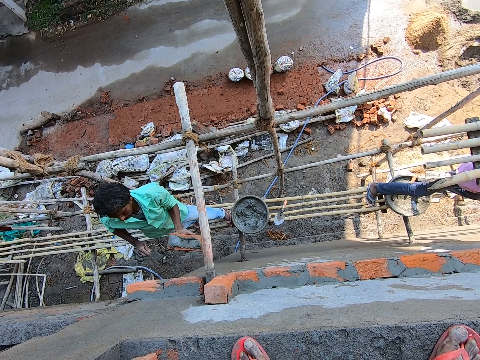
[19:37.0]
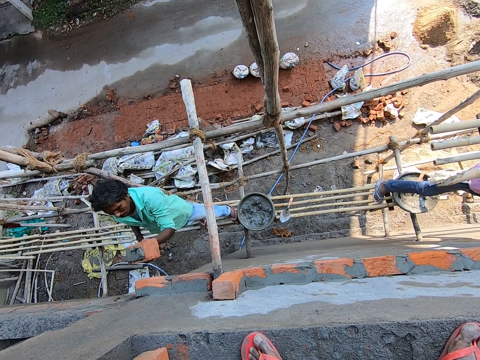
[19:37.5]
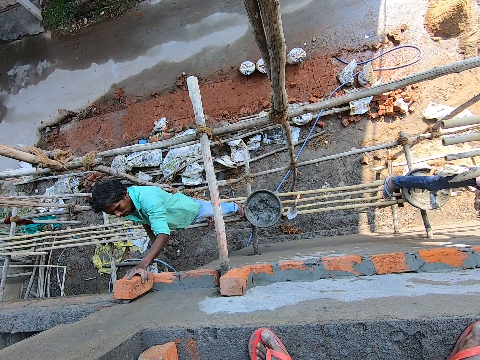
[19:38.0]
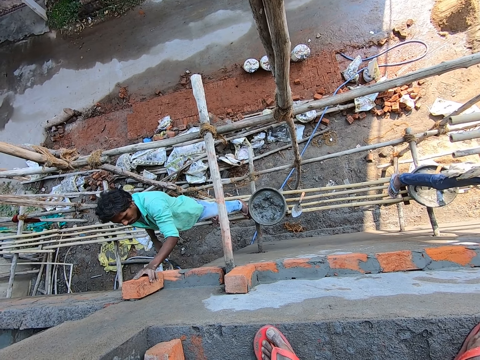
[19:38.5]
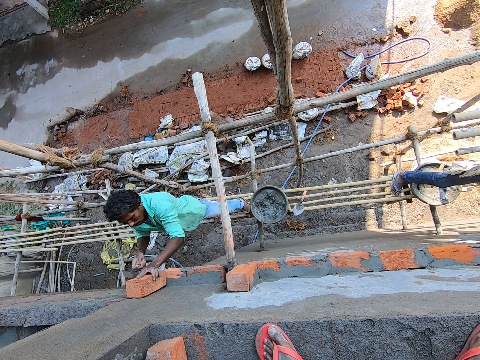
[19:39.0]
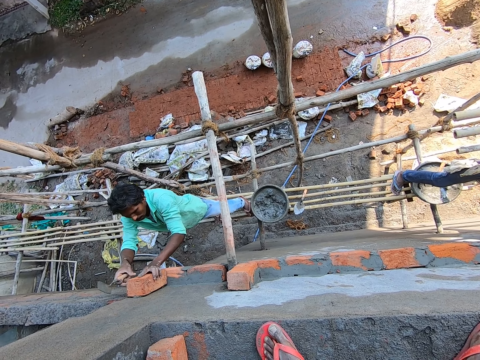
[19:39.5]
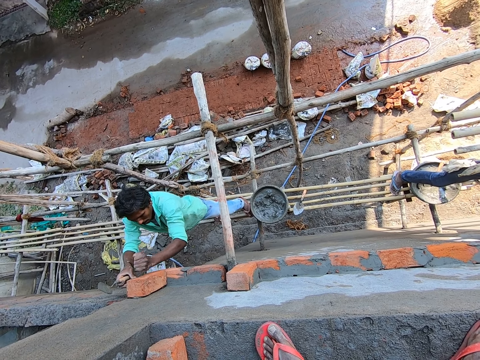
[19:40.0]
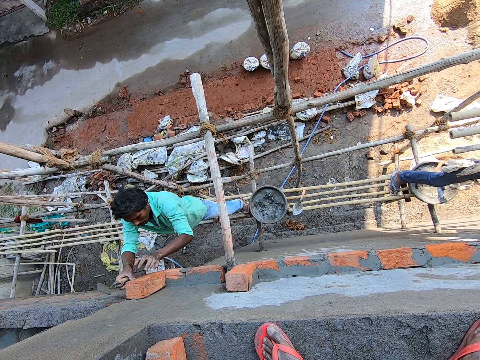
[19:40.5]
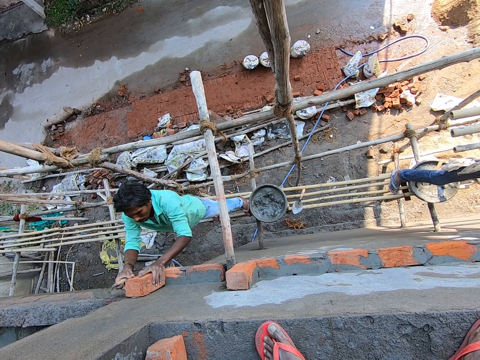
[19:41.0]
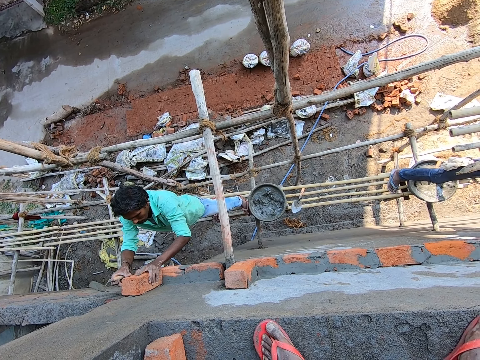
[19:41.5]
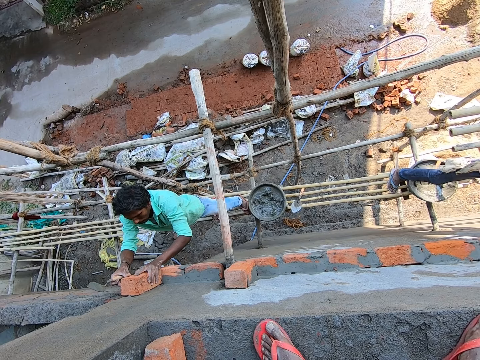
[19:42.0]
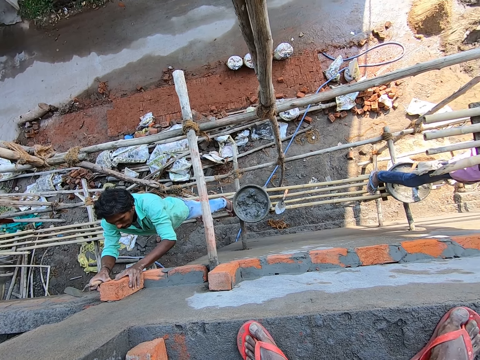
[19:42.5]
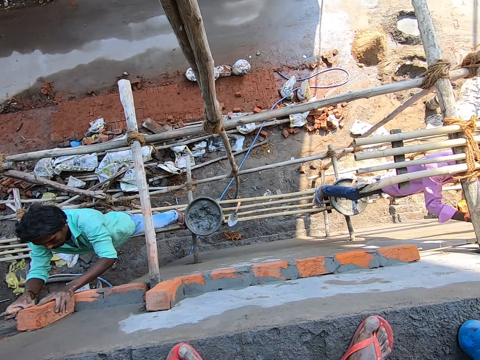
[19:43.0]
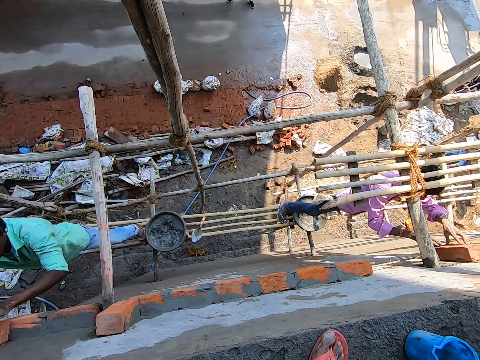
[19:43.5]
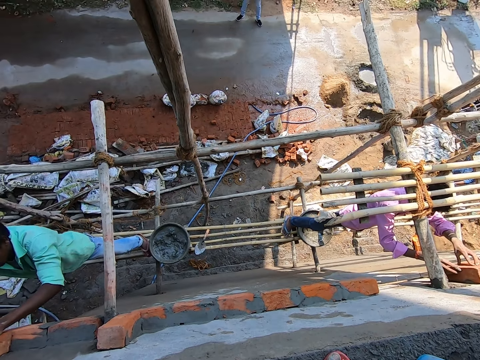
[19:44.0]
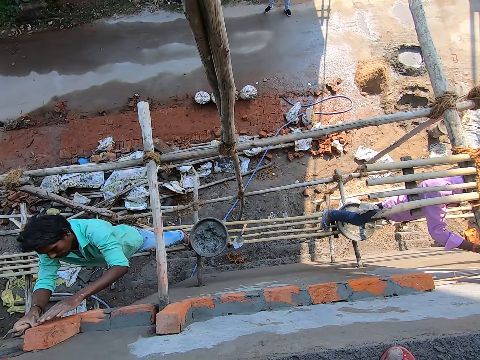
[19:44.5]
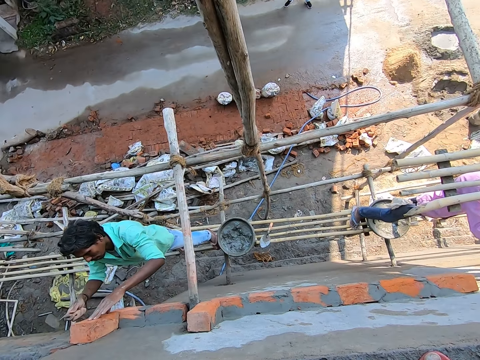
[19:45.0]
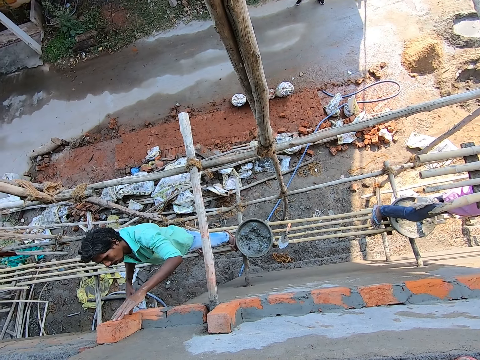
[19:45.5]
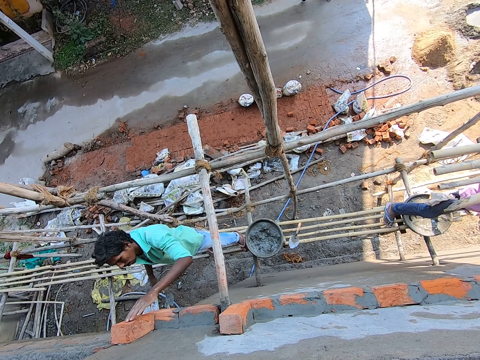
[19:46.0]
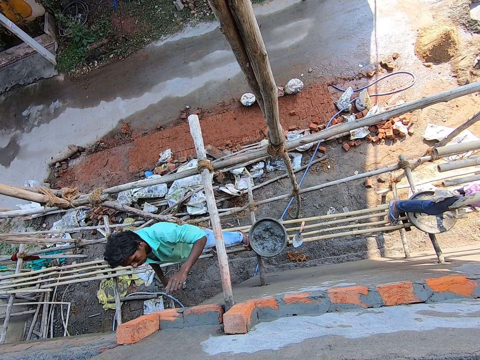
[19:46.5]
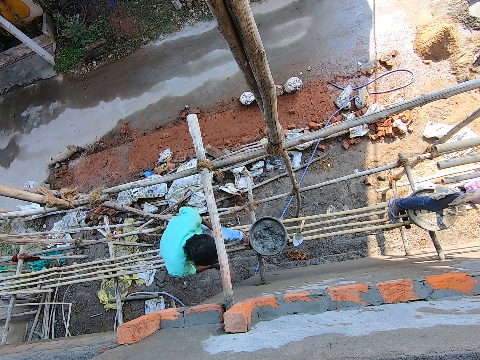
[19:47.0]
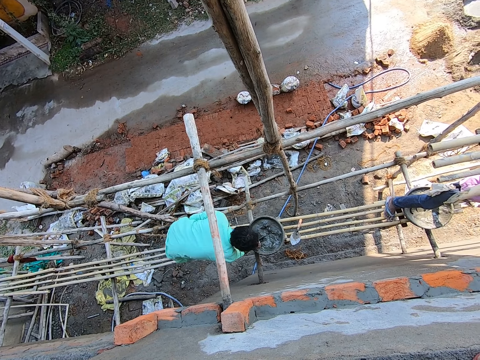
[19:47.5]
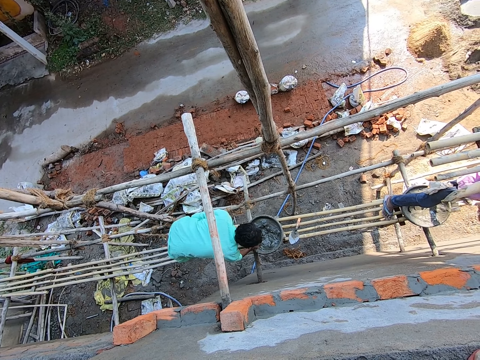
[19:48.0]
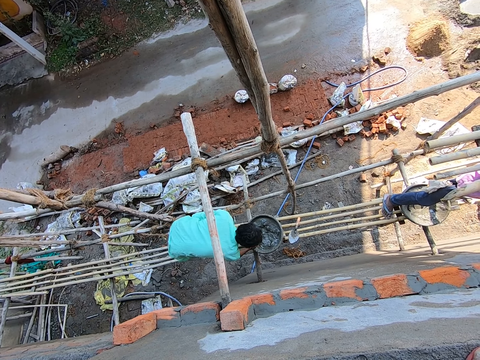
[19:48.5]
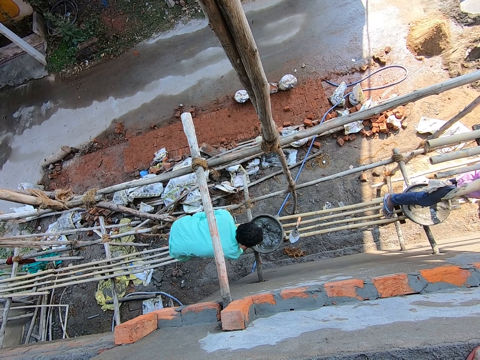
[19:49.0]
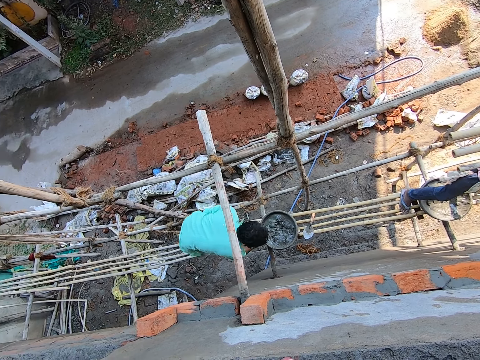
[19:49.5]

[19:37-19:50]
The man plasters the brick on the wall with his left hand. The man places the bricks on the wall. The man plasters the brick on the wall with both his hands. The man hits the brick with the hand. The man drags the brick at the edge of the wall. The man scoops concrete mix from the pan with the trowel in his right hand.

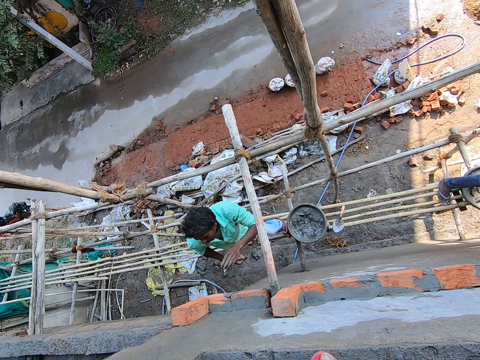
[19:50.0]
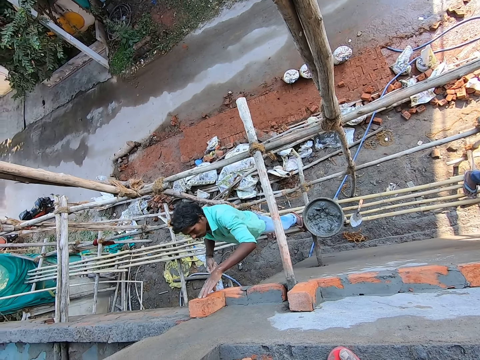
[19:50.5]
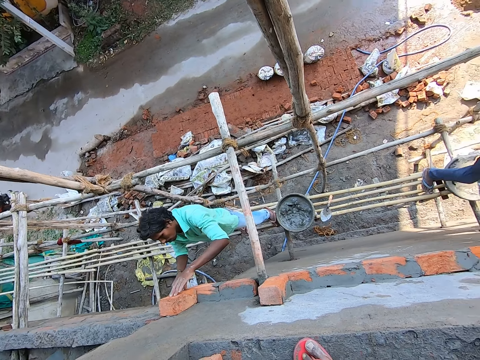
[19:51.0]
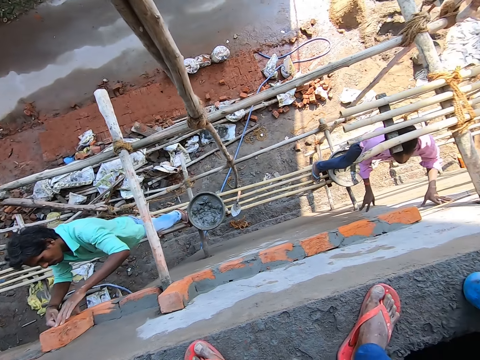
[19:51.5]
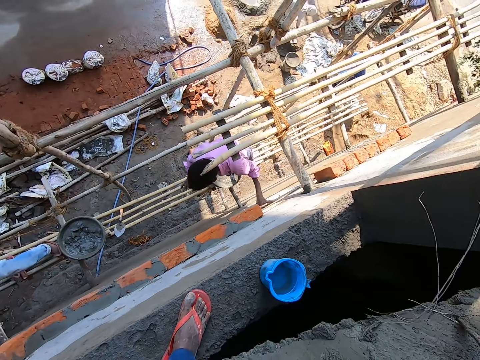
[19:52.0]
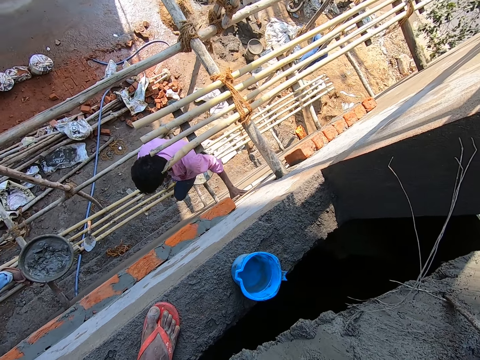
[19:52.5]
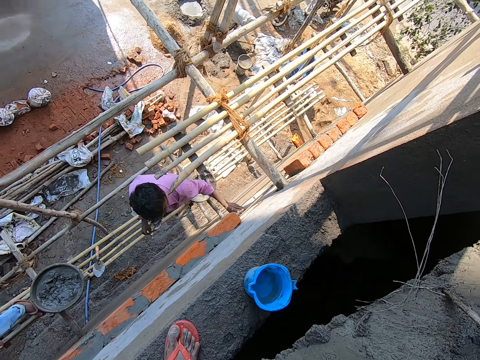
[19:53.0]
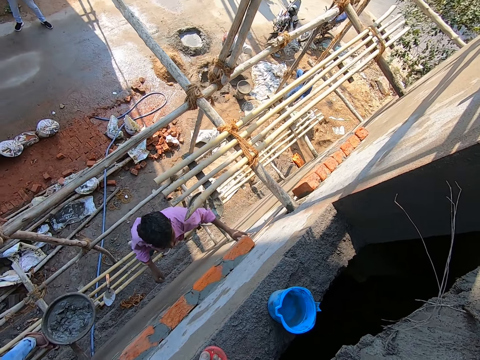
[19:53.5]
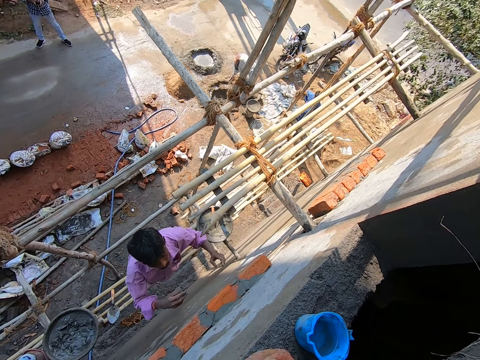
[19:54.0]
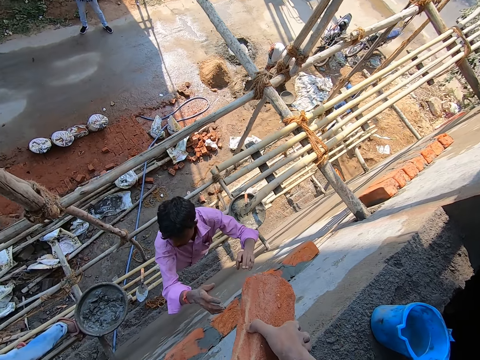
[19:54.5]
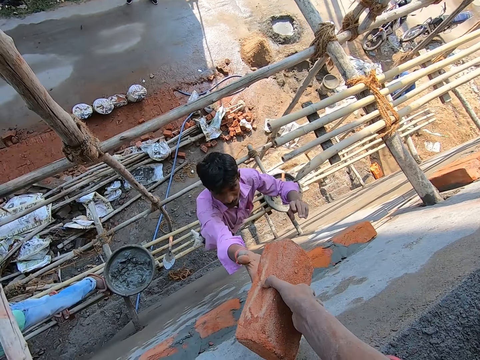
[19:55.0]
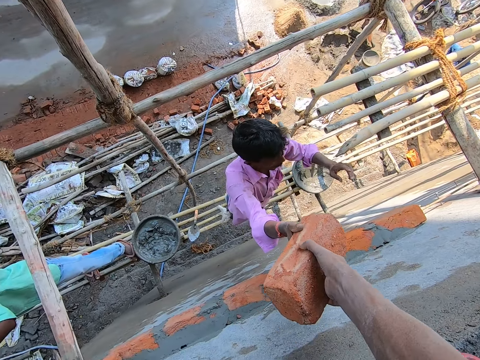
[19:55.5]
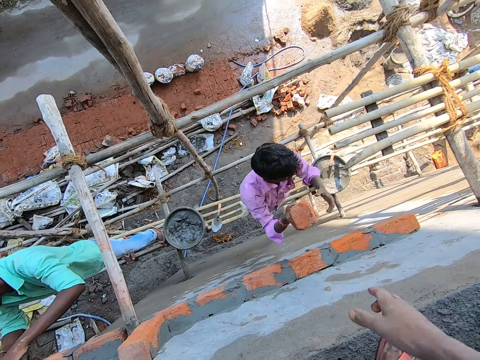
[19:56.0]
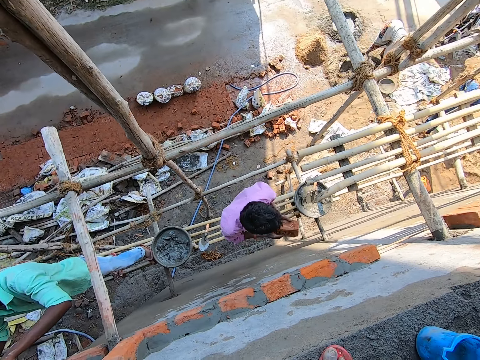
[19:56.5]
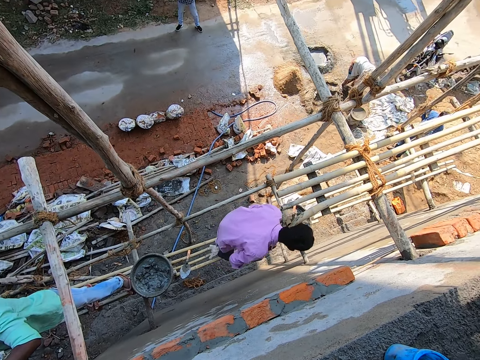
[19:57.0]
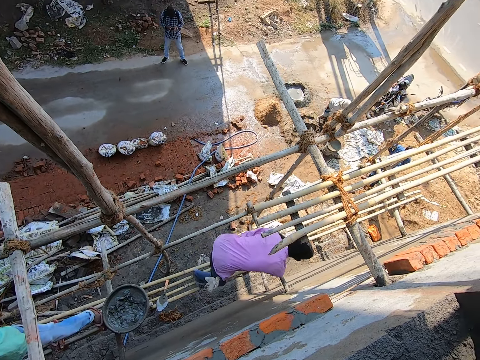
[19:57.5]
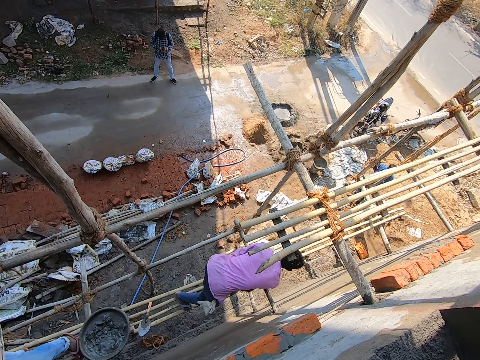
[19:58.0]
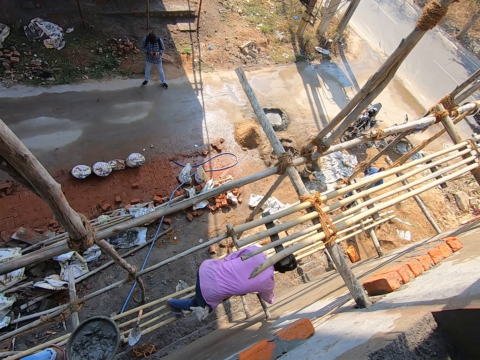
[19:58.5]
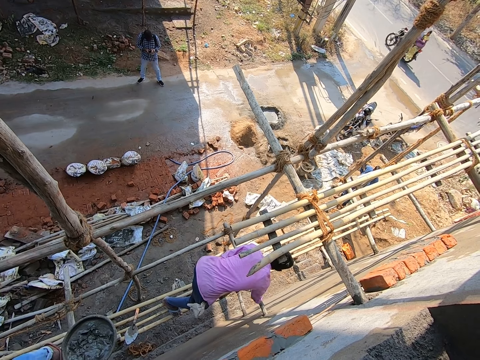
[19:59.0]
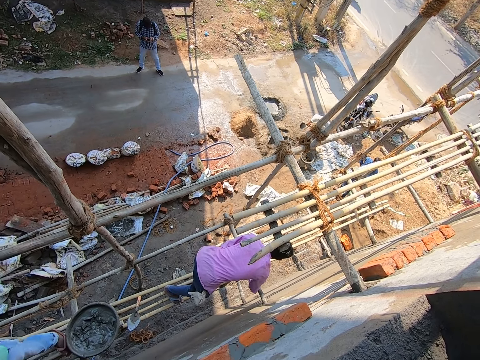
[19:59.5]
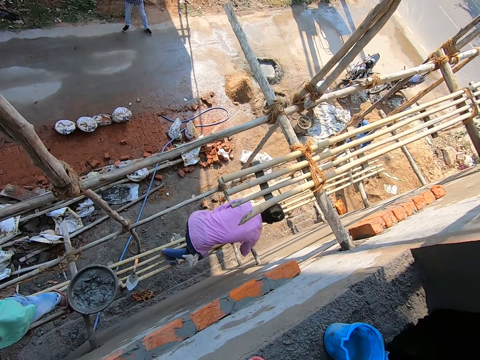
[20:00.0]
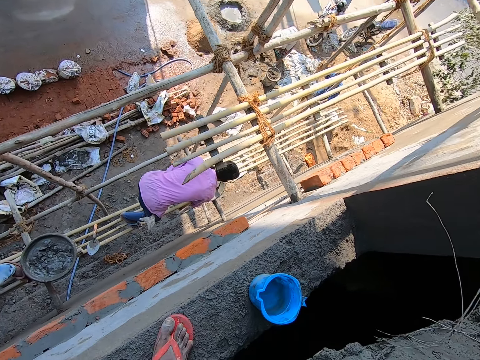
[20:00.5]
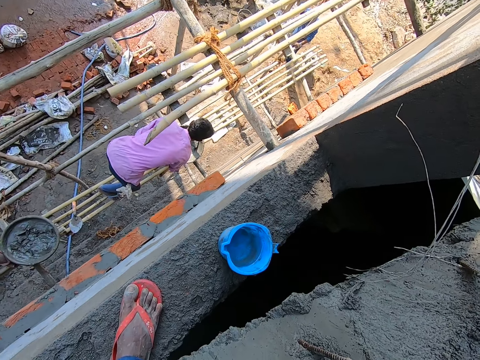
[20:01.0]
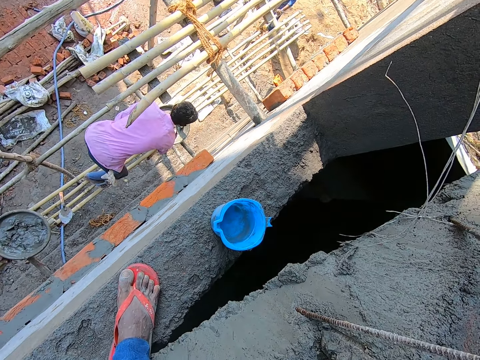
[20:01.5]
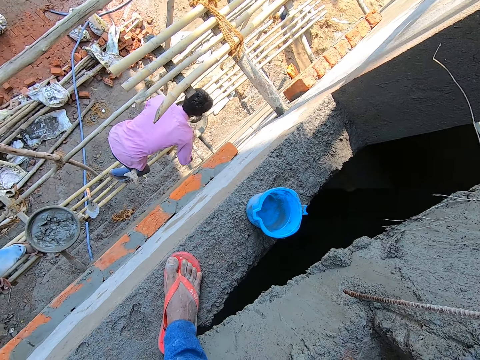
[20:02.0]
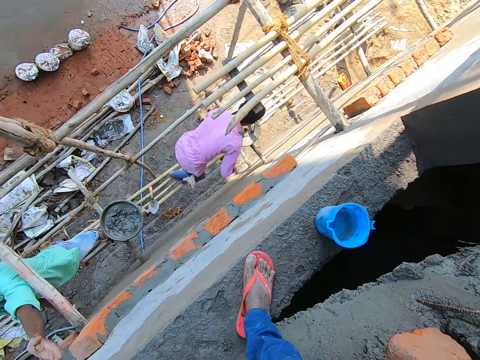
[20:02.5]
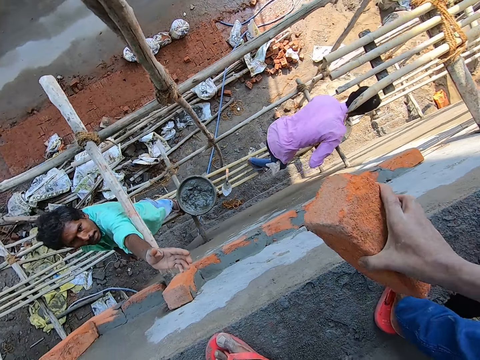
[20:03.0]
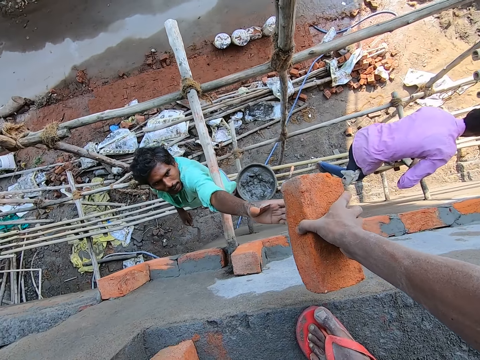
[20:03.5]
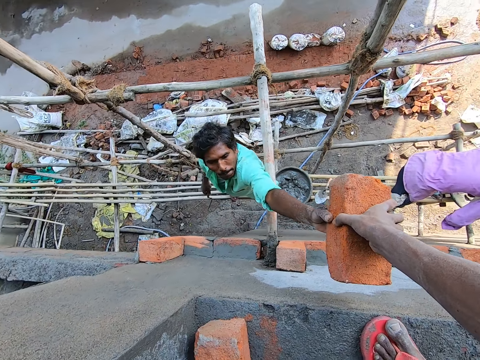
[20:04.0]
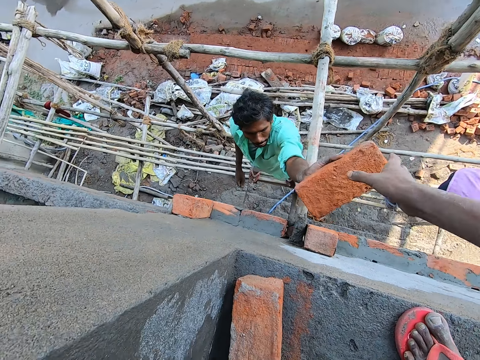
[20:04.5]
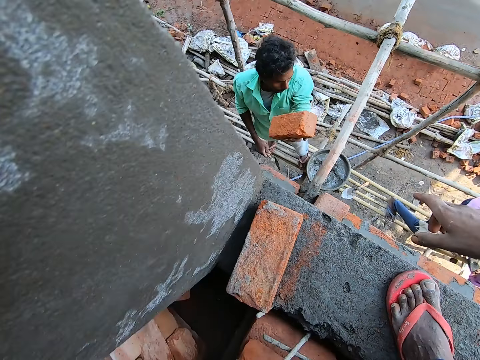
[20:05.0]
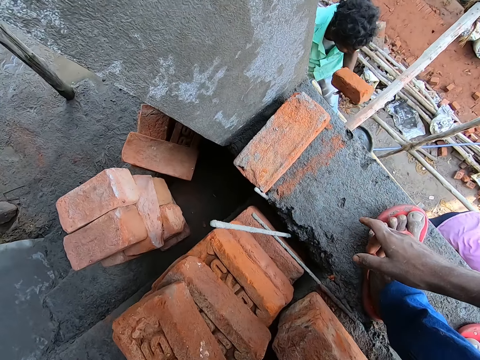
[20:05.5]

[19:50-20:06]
The man touches the brick with his left hand. The man plasters the concrete mix on the brick with the trowel in his right hand. The camera wearer passes a brick to another man with his right hand. The other man scoops the concrete with the trowel. The camera wearer passes a brick to the first man with his right hand.
